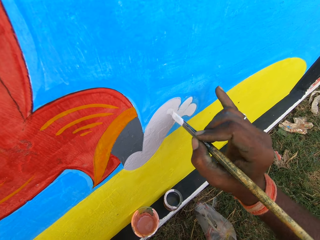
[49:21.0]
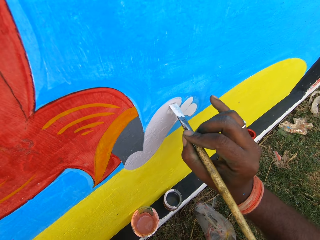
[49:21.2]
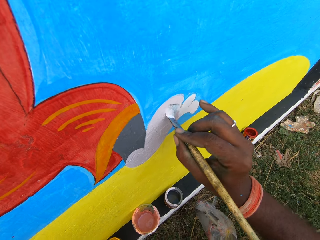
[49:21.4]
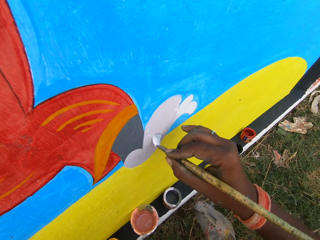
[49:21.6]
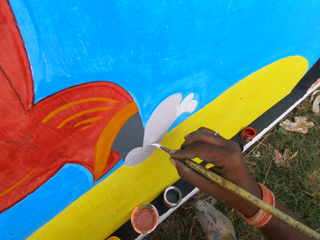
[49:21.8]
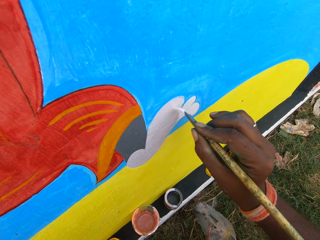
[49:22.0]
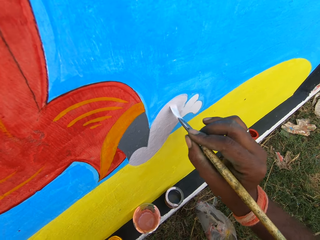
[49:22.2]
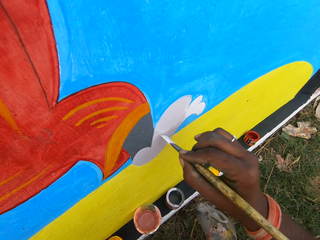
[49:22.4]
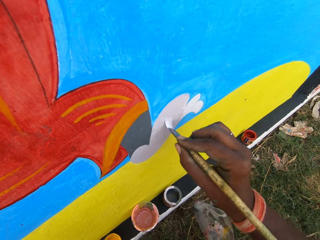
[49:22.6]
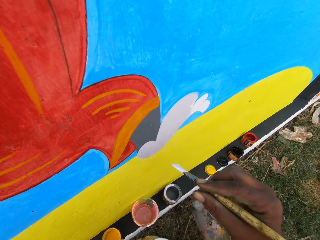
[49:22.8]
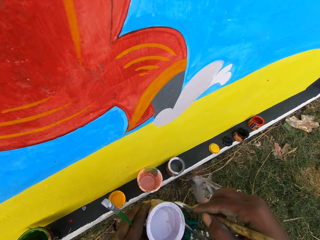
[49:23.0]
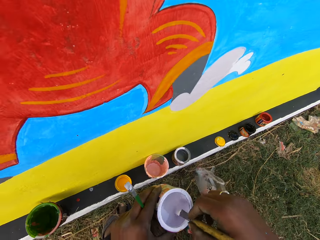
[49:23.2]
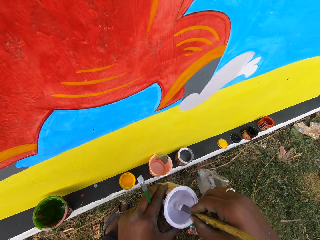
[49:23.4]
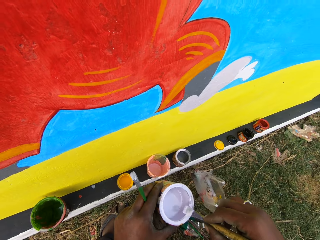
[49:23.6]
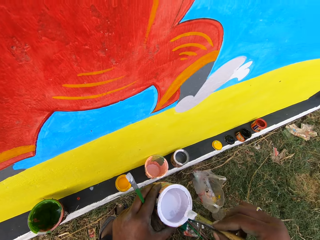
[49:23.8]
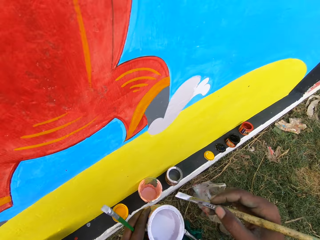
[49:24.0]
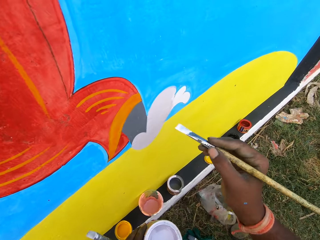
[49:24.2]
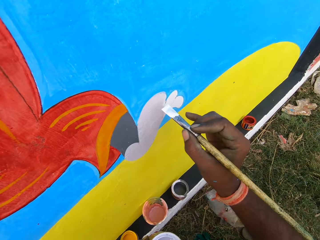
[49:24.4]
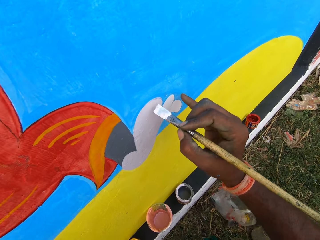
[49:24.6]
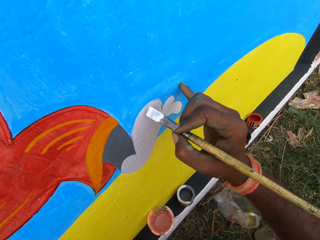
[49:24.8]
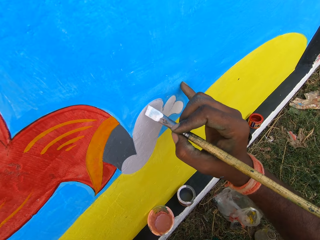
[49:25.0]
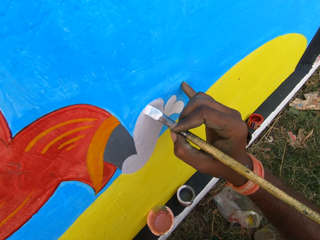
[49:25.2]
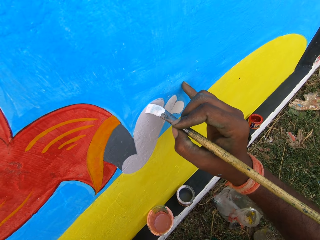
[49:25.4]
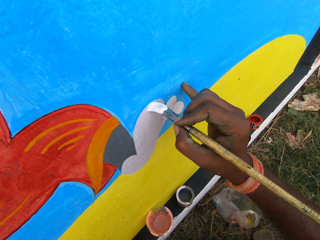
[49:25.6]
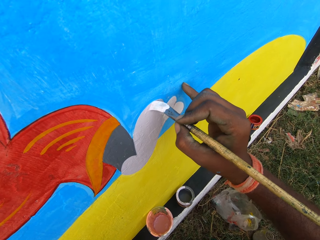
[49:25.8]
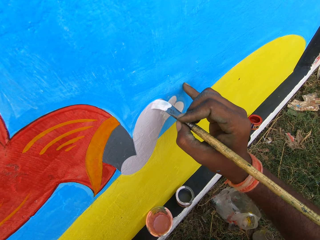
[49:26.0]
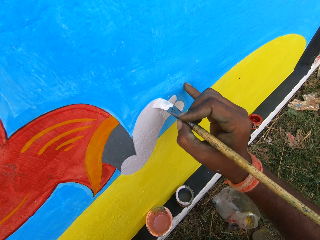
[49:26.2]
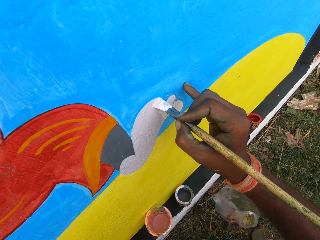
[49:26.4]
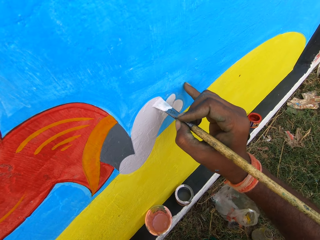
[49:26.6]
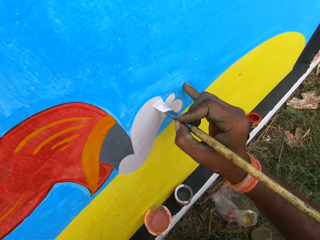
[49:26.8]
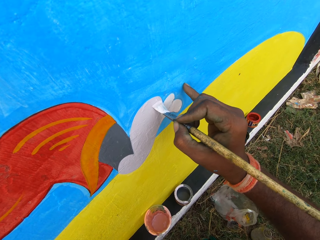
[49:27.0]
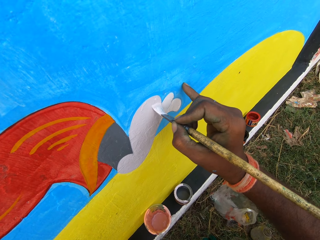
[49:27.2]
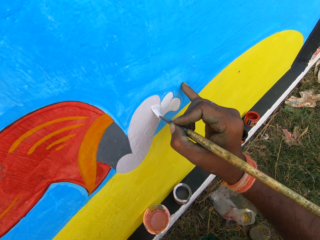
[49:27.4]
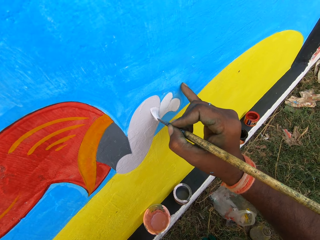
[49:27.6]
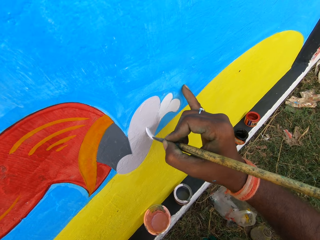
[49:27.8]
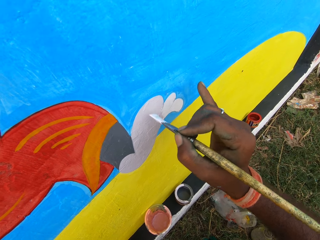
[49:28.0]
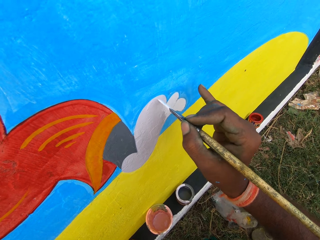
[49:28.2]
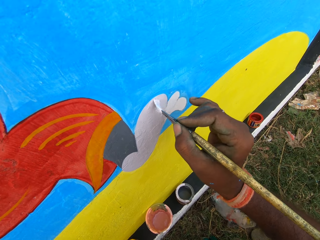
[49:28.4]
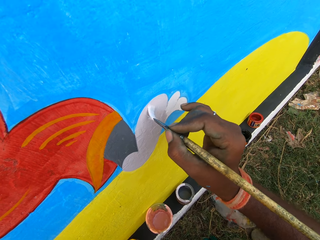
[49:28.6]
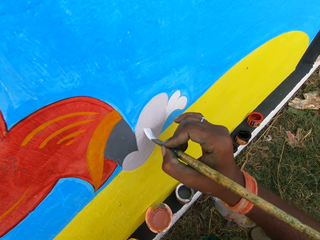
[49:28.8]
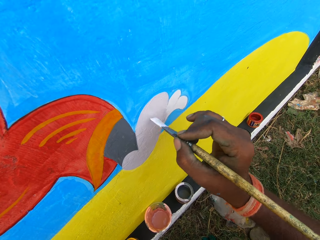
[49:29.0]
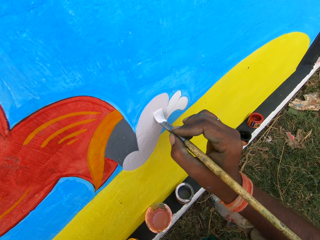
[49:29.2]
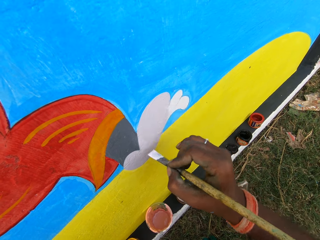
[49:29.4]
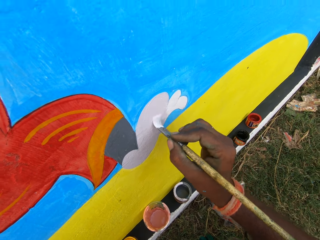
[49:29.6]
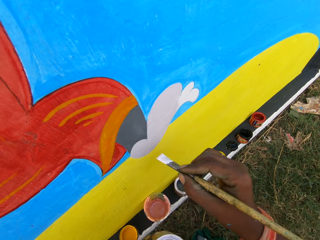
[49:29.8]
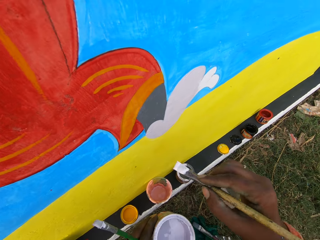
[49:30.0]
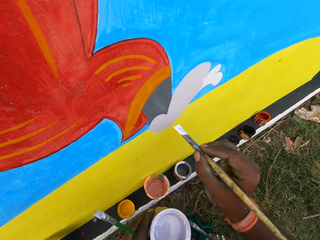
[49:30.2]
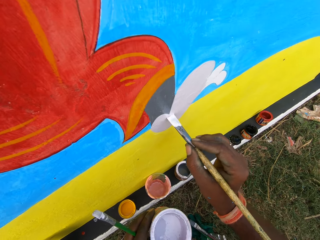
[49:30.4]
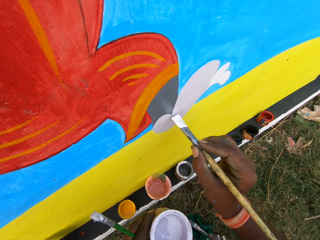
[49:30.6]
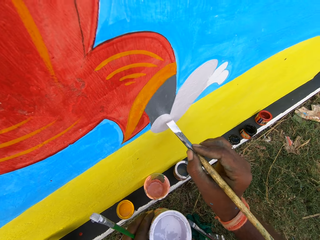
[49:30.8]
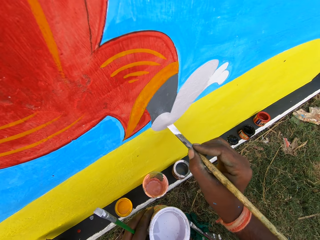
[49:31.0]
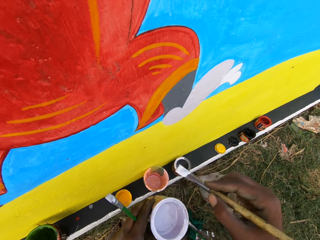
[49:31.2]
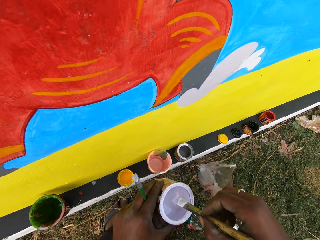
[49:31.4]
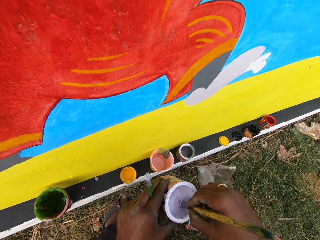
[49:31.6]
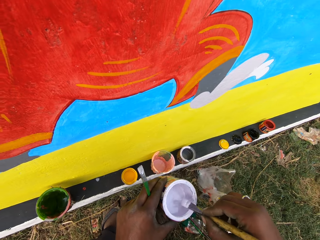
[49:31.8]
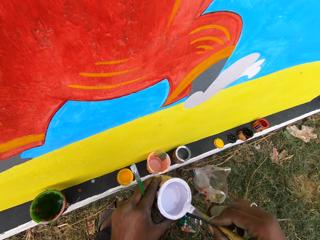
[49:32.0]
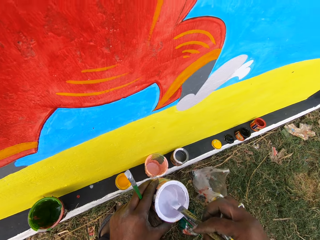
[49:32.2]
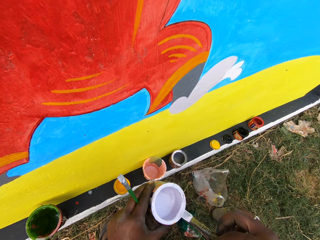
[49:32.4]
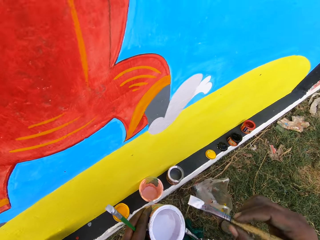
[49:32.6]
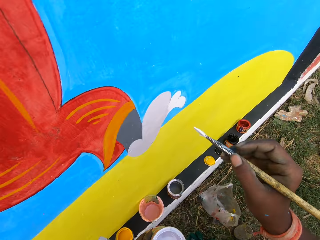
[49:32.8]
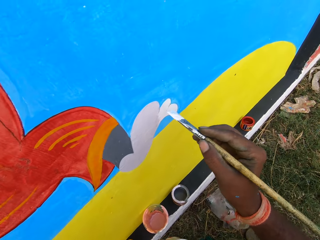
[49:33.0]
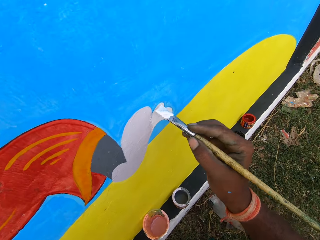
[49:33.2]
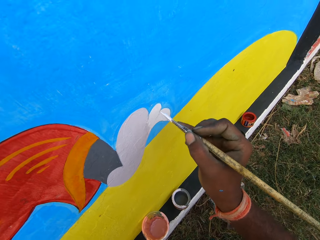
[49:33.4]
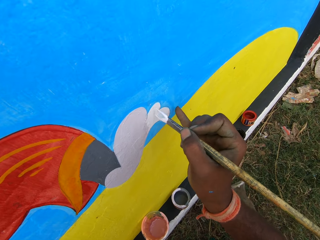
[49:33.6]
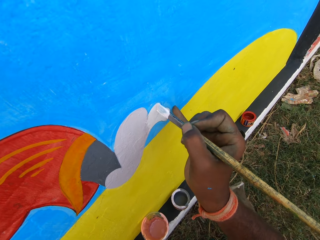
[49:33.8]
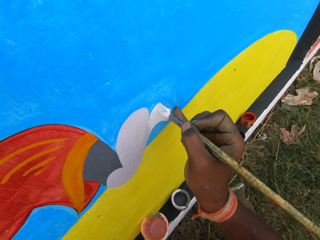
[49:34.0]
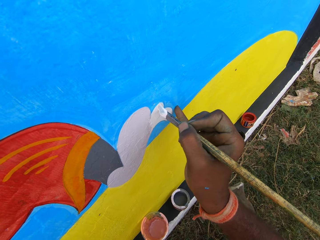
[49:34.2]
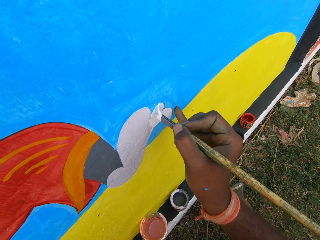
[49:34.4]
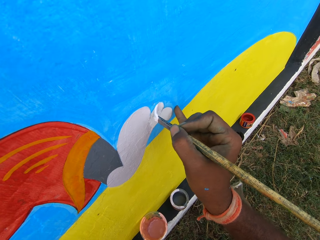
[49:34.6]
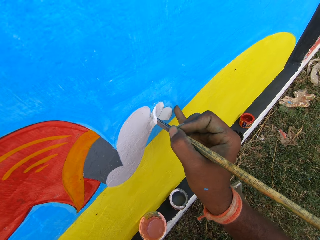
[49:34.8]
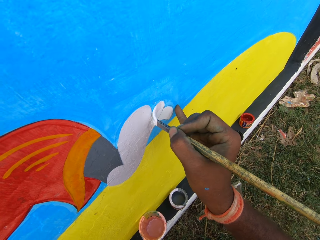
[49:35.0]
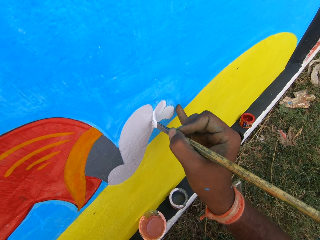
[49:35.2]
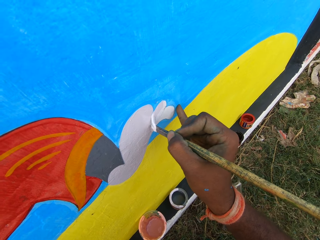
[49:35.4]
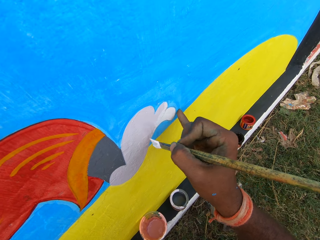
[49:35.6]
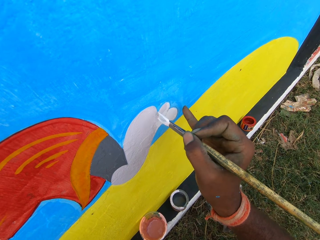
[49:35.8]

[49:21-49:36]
The camera wearer dips the paintbrush in the paint can. They remove the excess paint on the paintbrush. They rub the paintbrush on the edge of the paint can. They move the paintbrush close to the wall. They paint the wall with the paintbrush. They move the paintbrush close to the wall and paint the wall with the paintbrush. They move the paintbrush to the paint can. They dip the paintbrush in the paint can. They remove the excess paint on the paintbrush. They rub the paintbrush on the edge of the paint can. They move the paintbrush close to the wall. They paint the wall with the paintbrush.

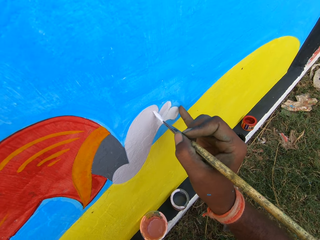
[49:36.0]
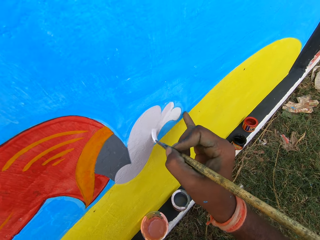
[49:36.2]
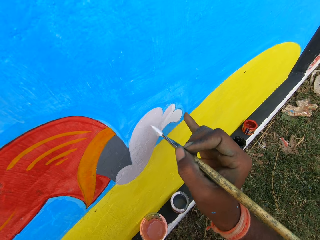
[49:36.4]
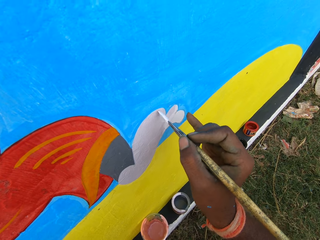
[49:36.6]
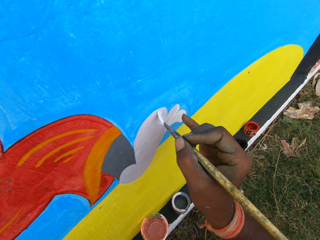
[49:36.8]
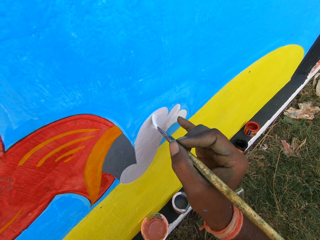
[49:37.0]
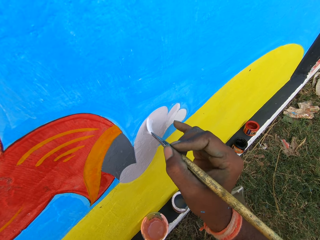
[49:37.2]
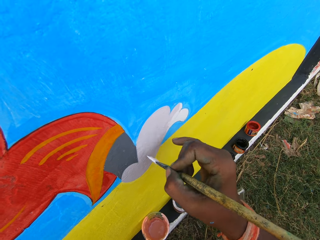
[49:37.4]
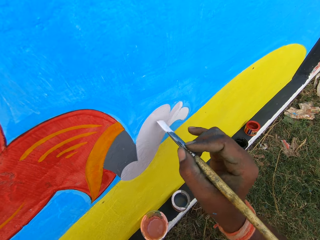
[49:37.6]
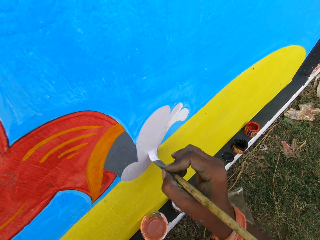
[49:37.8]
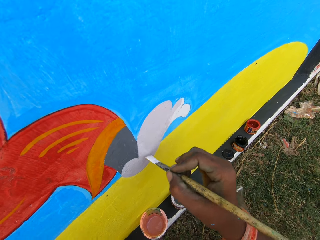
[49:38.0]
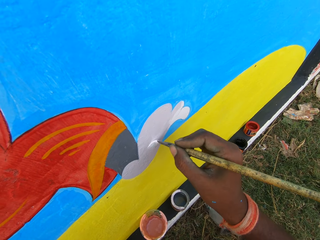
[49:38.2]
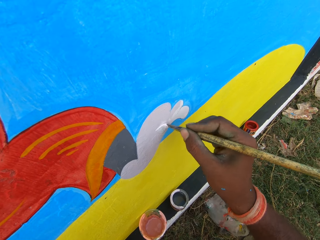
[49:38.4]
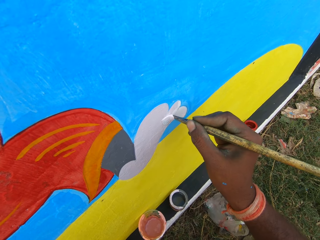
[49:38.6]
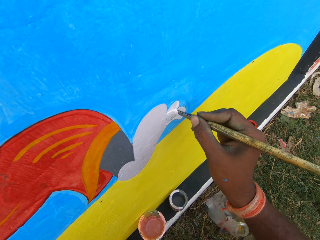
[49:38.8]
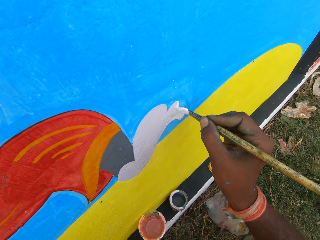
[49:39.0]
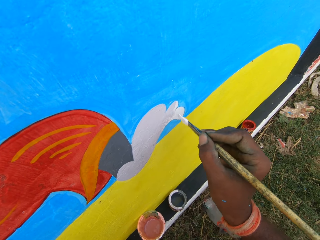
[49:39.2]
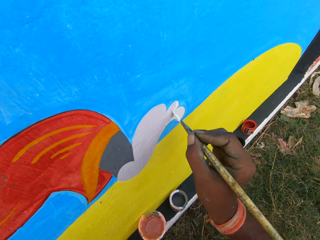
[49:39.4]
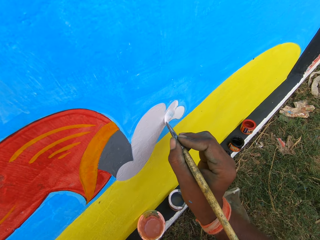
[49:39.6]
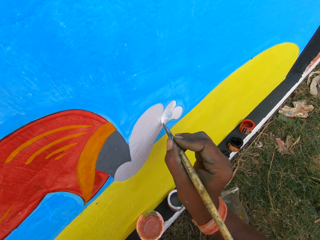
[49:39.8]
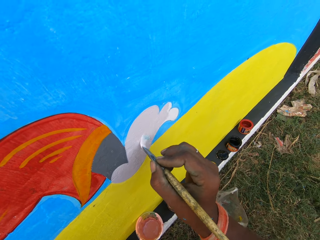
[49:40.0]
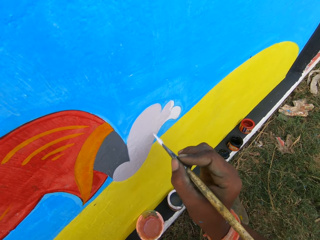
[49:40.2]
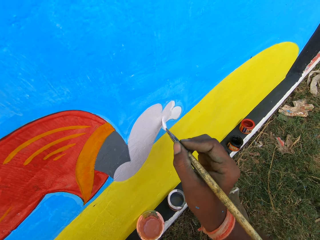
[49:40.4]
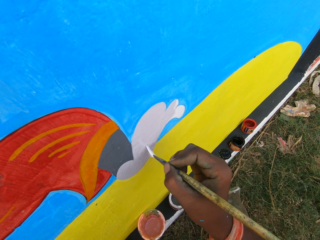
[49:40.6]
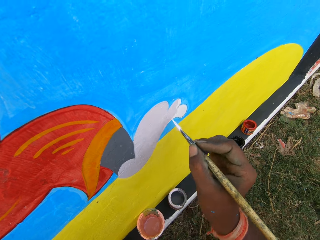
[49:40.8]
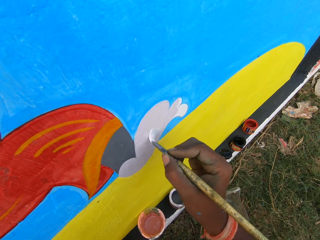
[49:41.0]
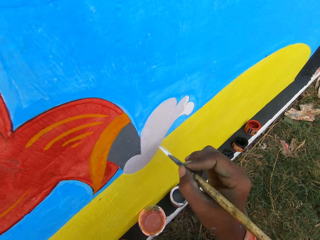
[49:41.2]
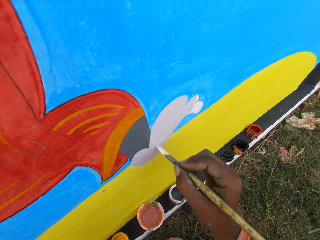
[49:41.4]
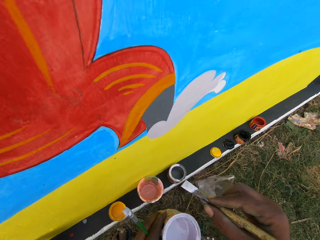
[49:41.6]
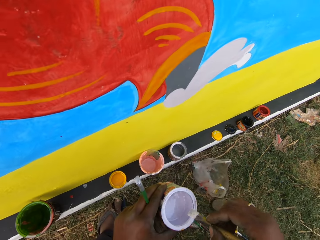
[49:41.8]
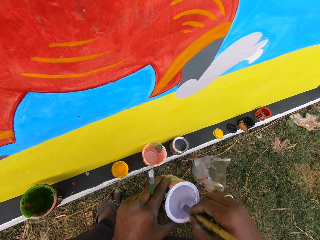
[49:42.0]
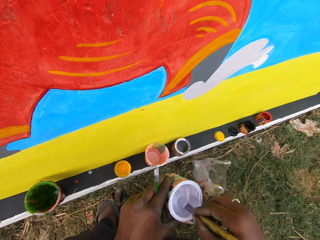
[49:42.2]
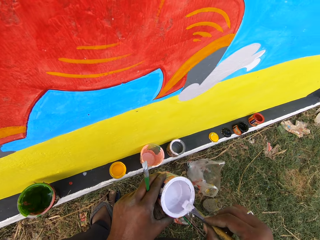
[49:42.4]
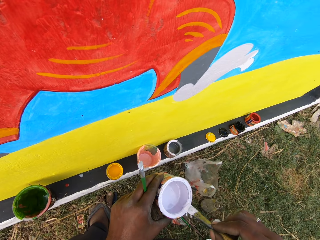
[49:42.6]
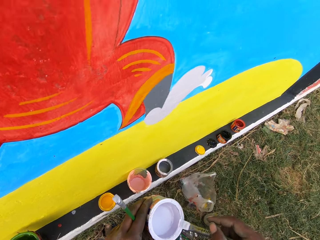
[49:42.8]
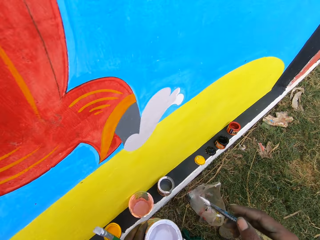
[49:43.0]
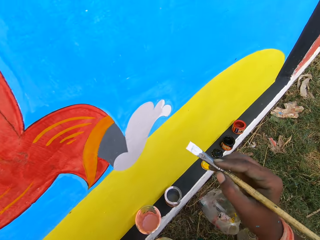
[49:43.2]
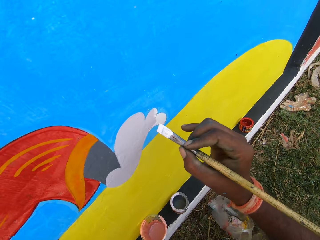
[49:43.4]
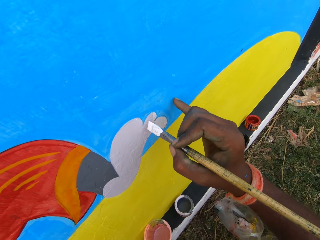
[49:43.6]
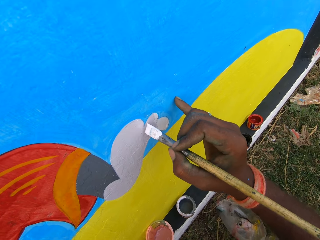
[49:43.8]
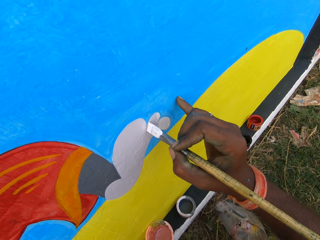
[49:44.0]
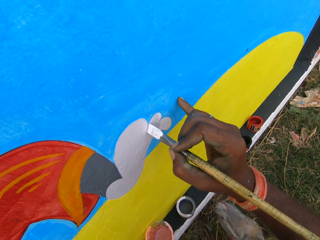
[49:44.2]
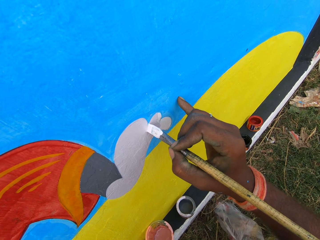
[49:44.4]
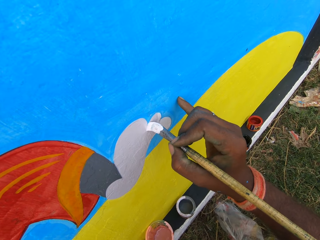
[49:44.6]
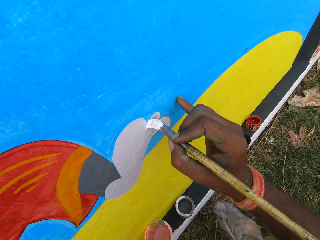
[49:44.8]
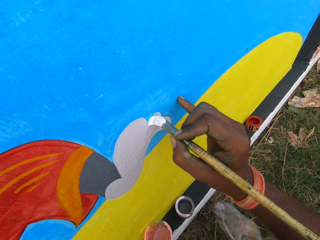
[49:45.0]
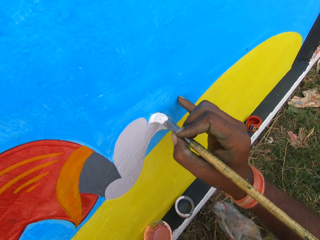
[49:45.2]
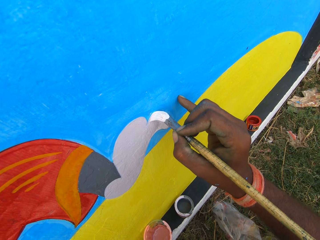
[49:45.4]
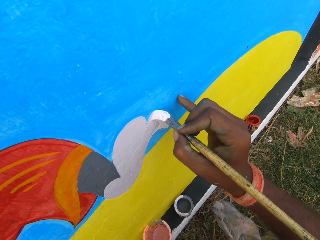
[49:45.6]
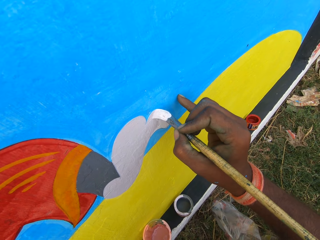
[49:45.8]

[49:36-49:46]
The camera wearer moves the paintbrush to the paint can. They dip the paintbrush in the paint can. They remove the excess paint on the paintbrush. They rub the paintbrush on the edge of the paint can. They move the paintbrush close to the wall. They paint the wall with the paintbrush.
